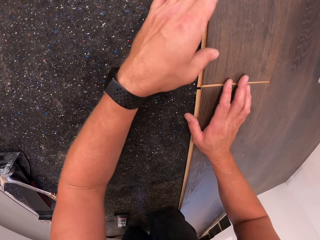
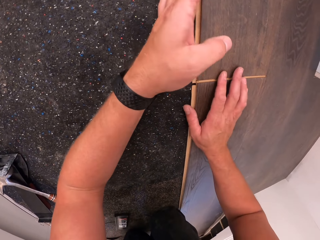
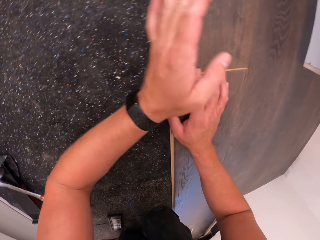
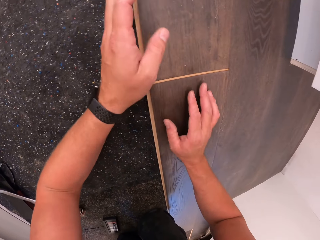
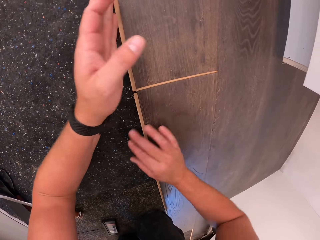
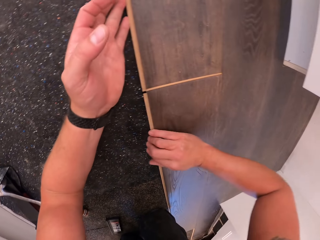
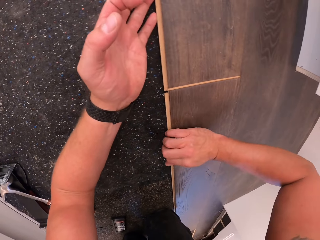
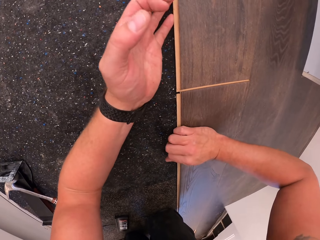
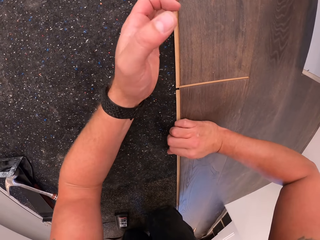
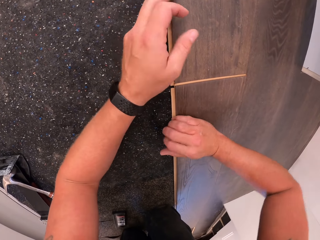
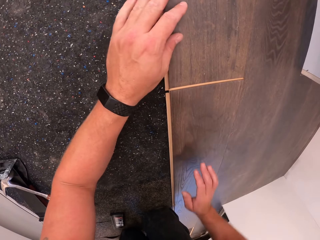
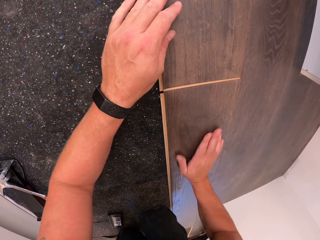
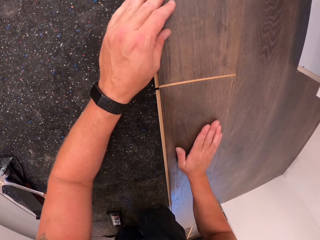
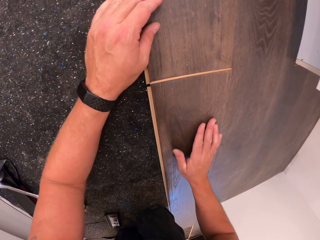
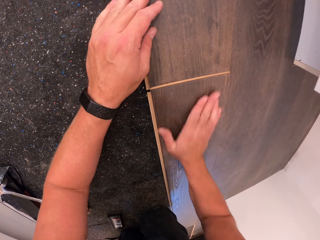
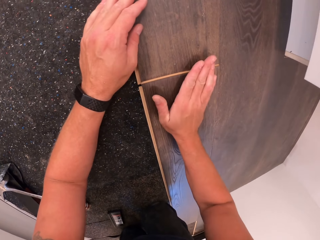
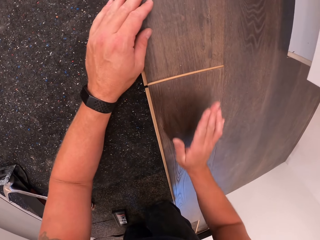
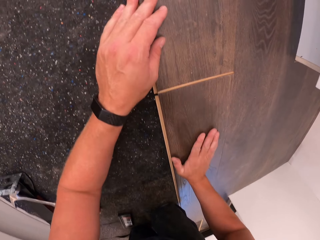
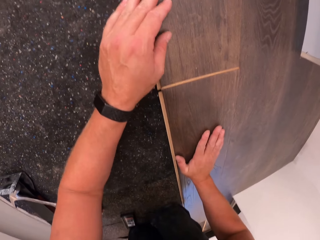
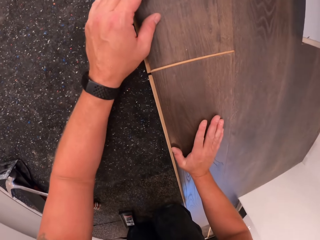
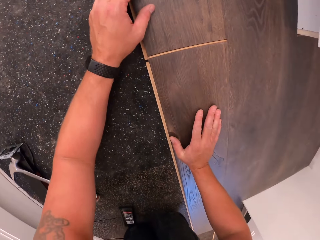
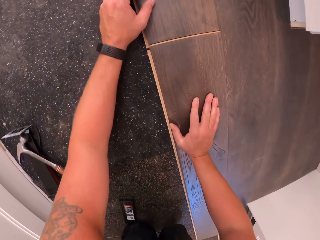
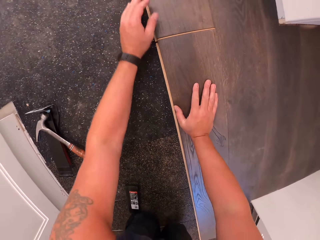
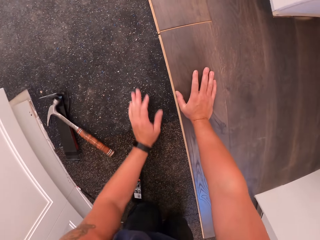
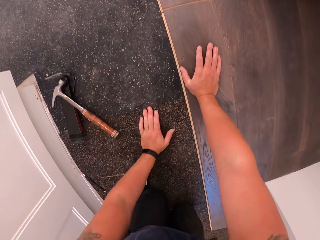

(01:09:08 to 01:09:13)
The camera wearer hits the wood with the hand. They put the hands on the wood.
